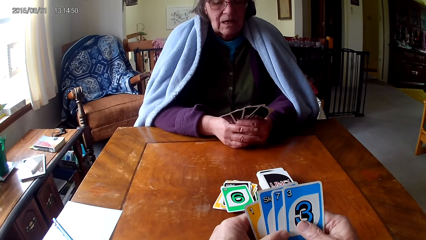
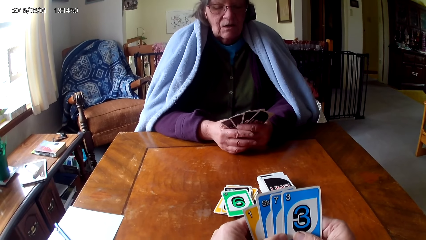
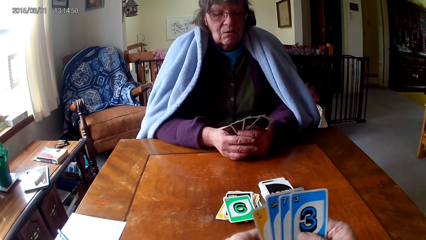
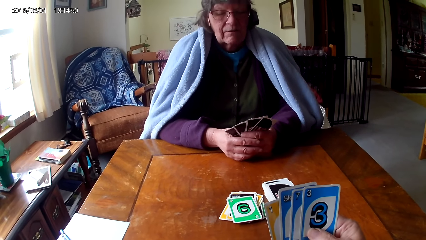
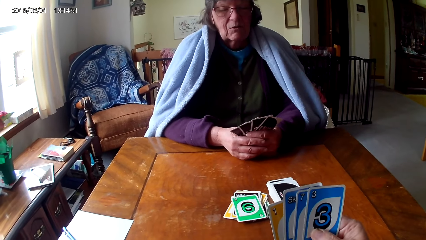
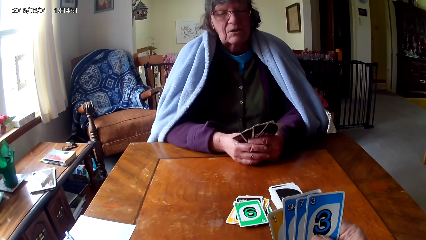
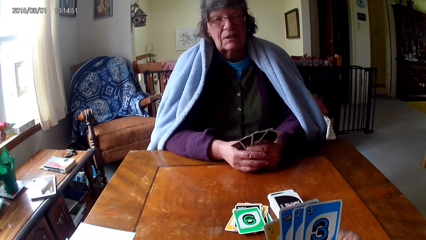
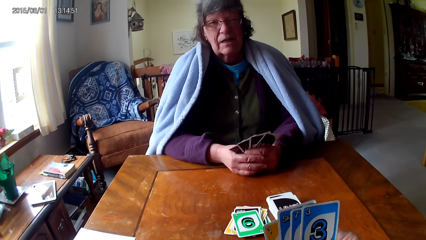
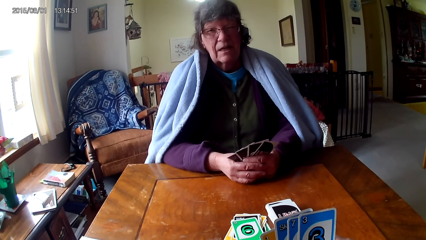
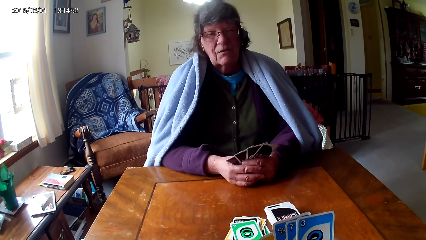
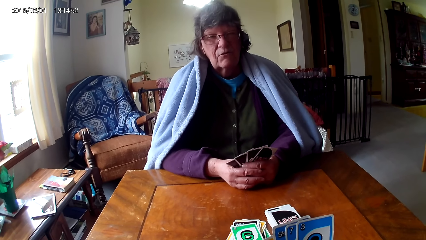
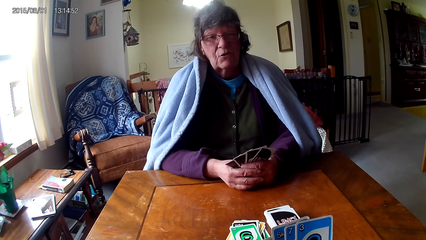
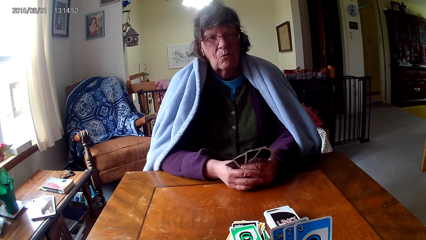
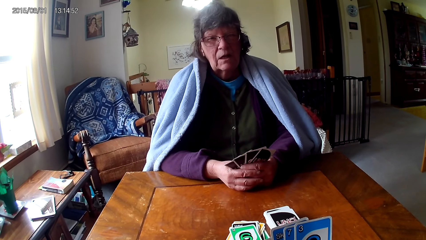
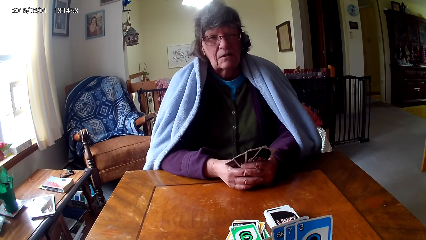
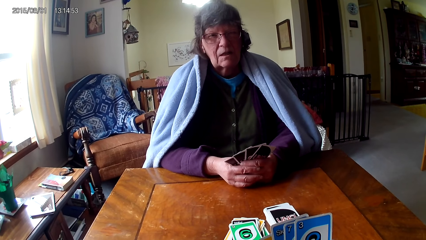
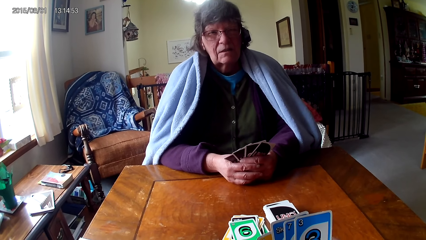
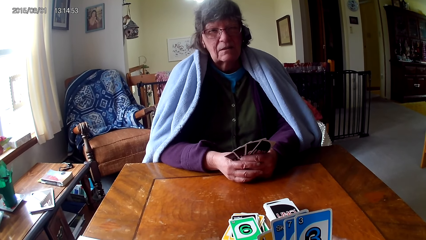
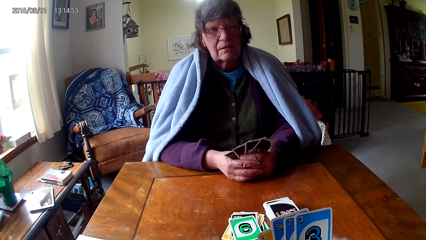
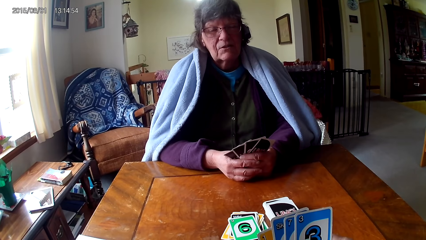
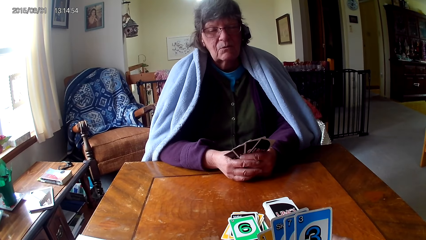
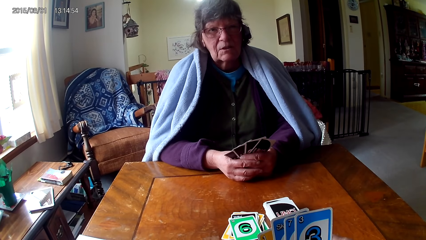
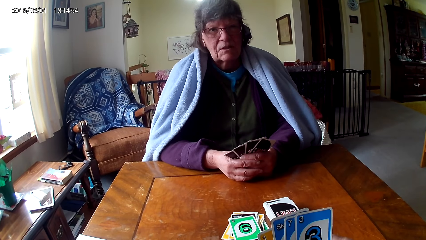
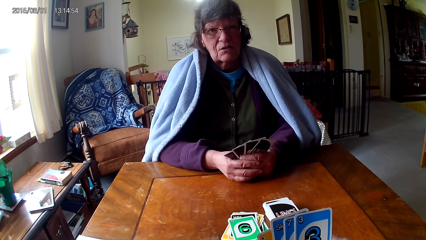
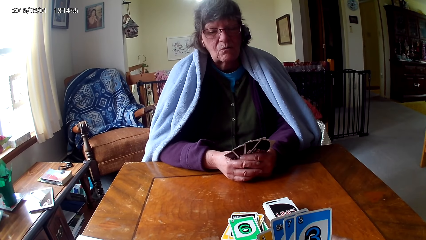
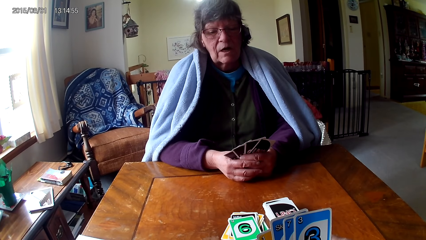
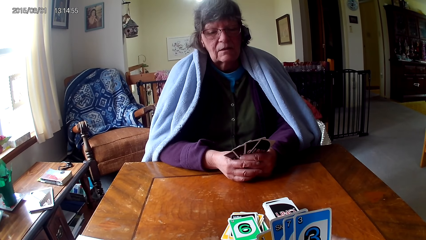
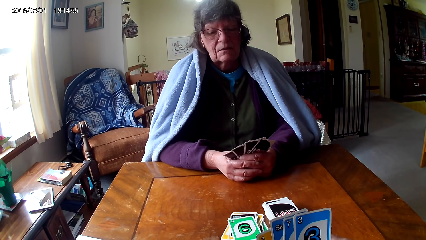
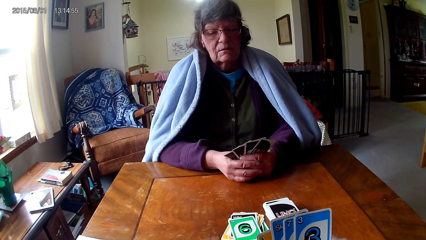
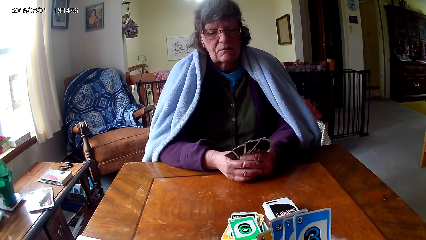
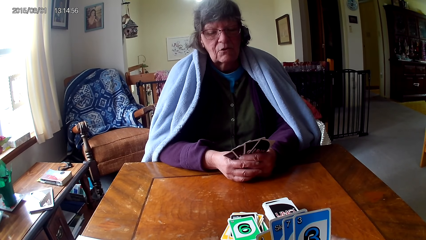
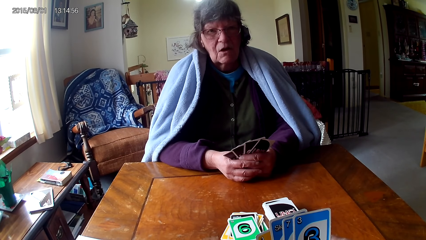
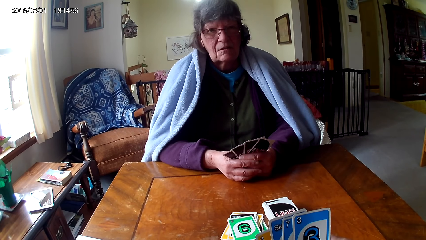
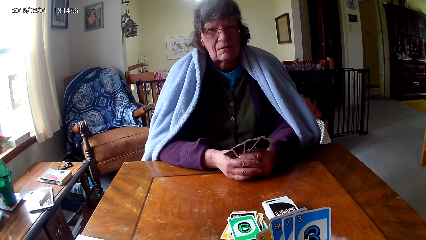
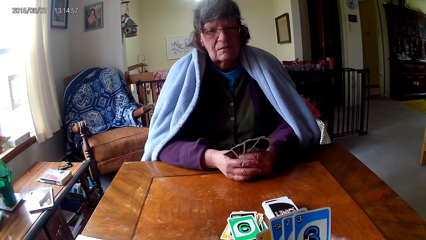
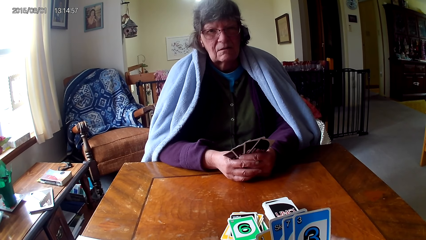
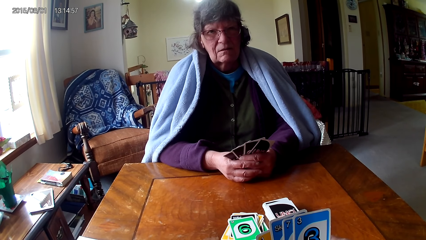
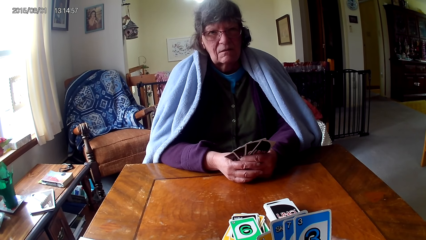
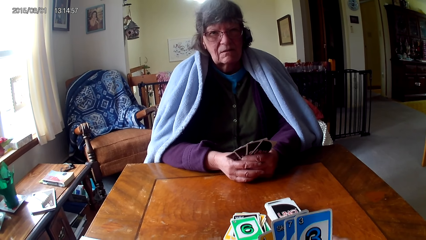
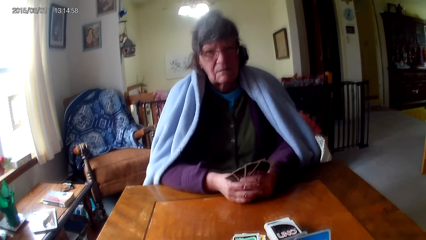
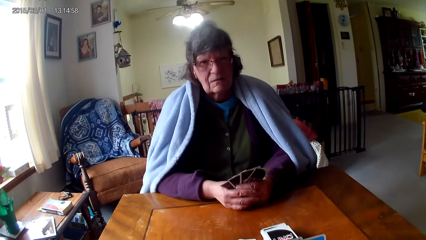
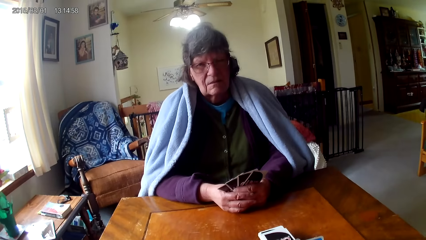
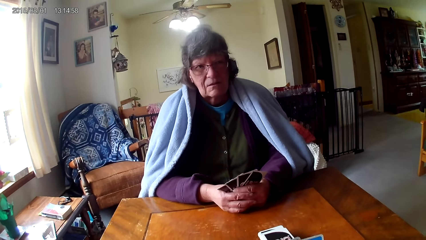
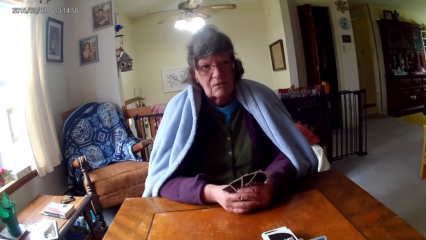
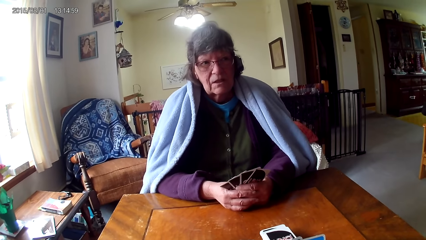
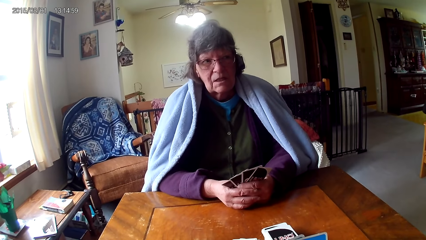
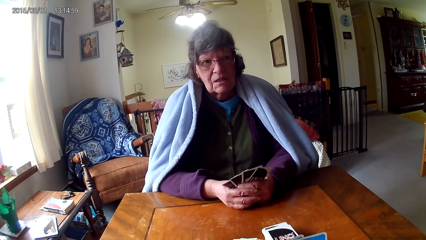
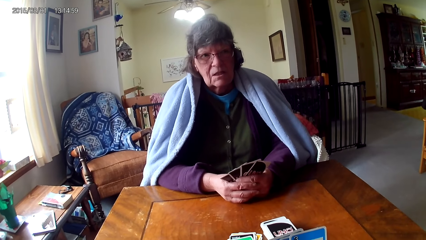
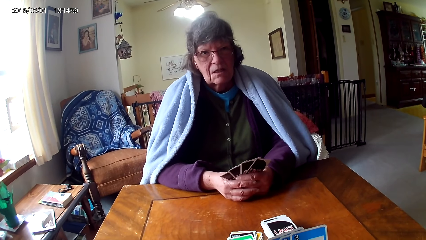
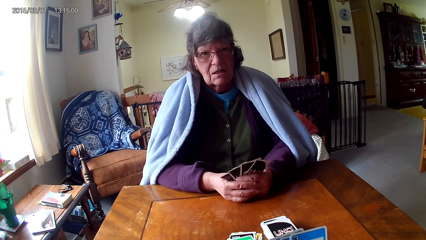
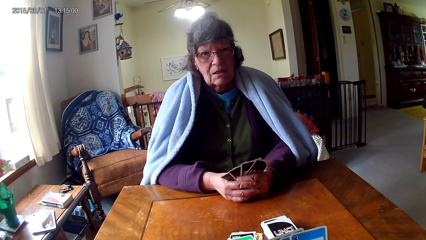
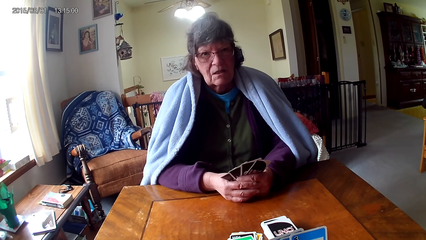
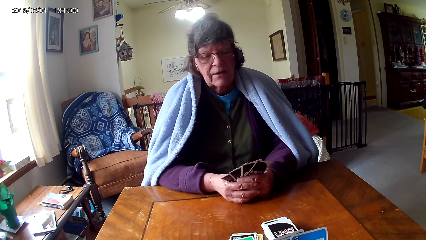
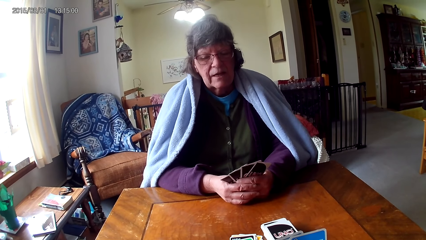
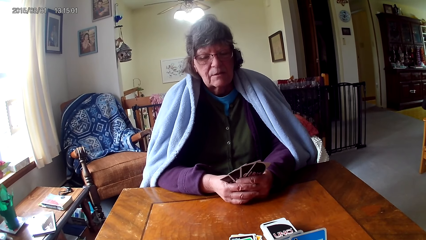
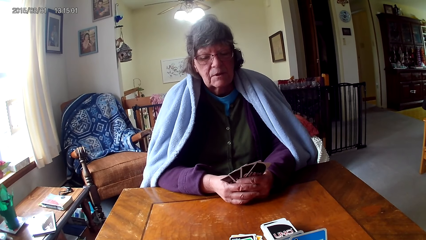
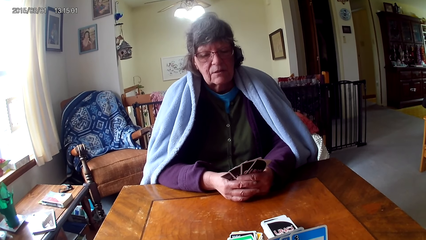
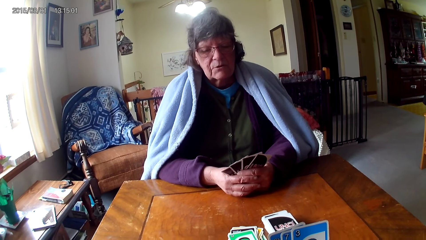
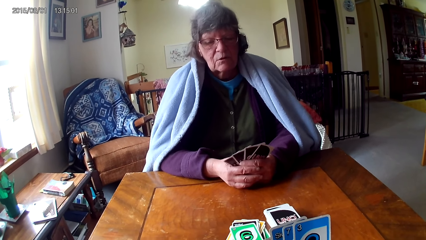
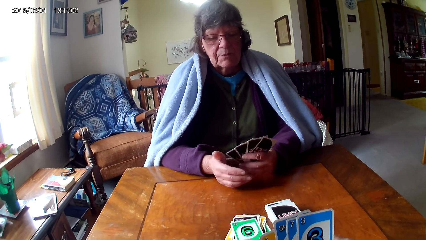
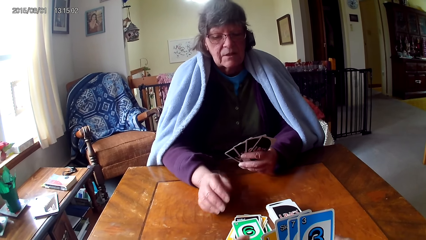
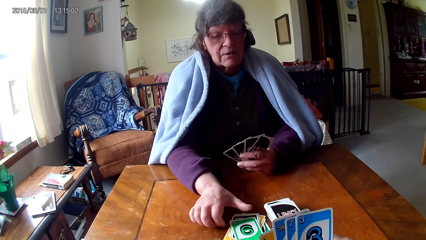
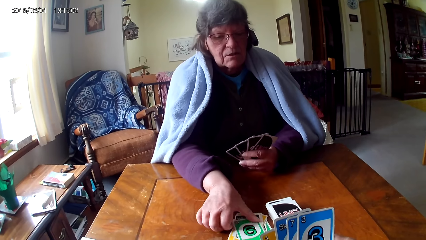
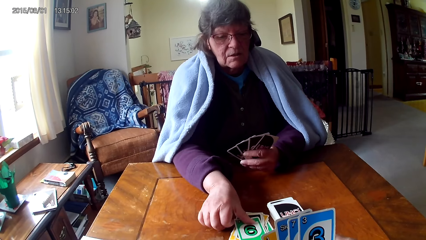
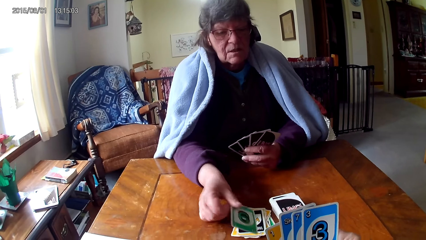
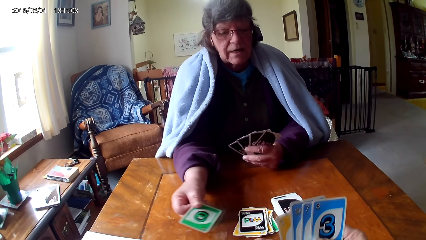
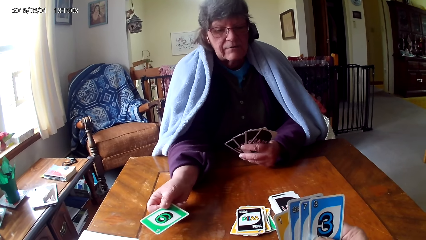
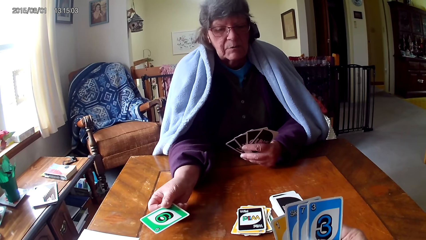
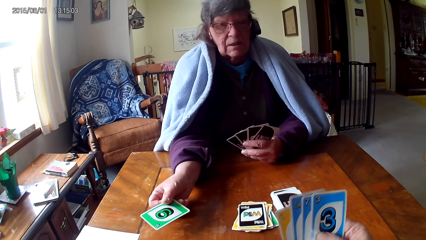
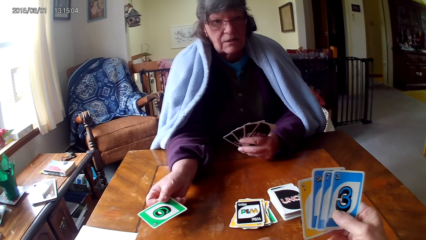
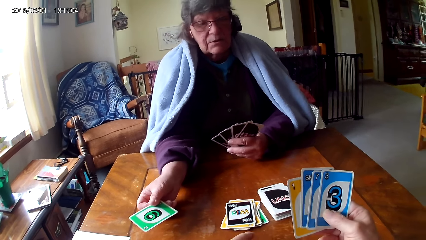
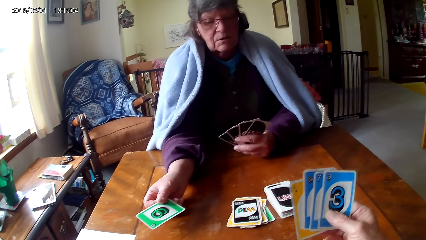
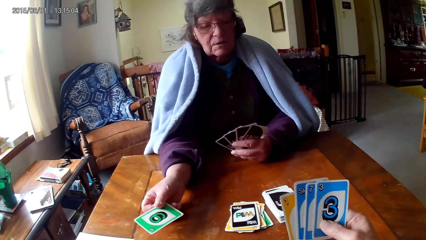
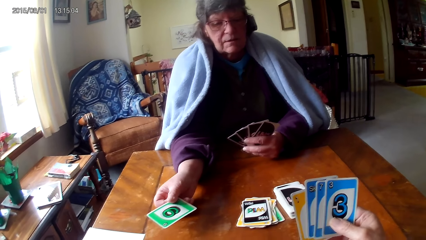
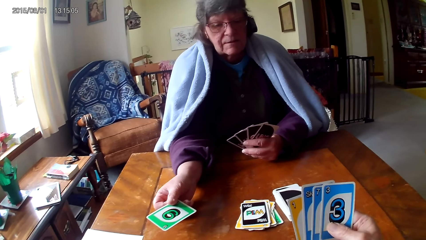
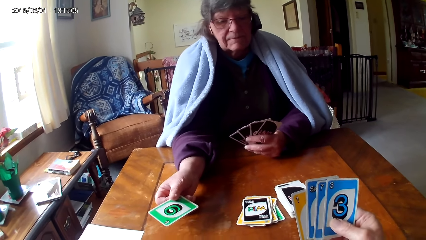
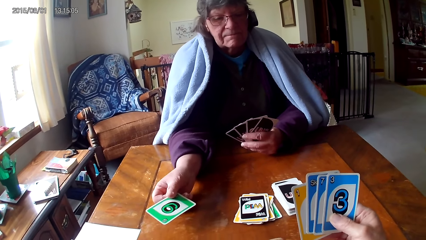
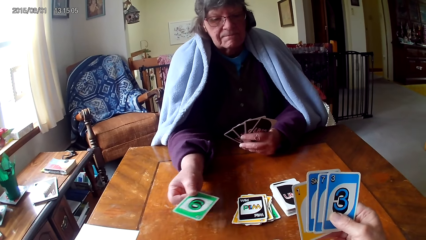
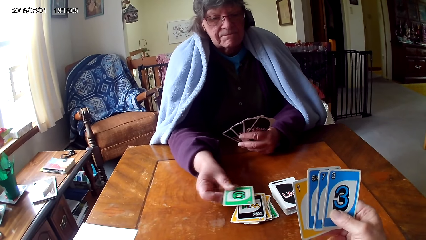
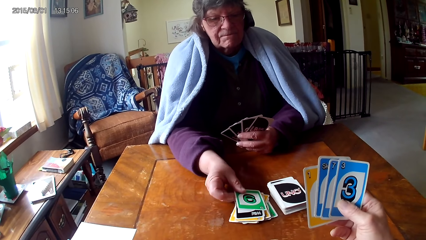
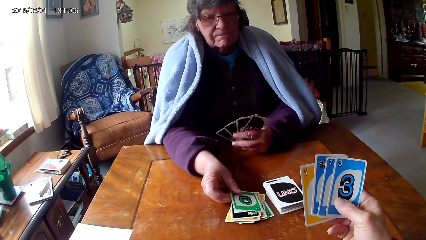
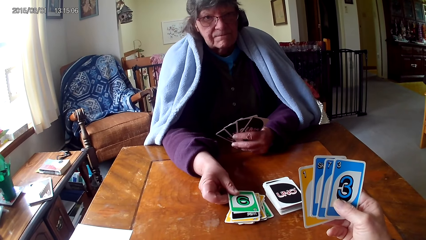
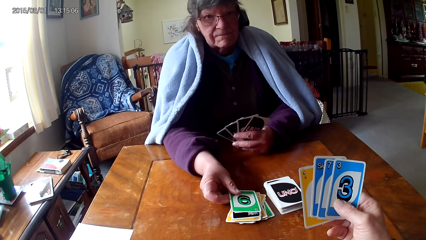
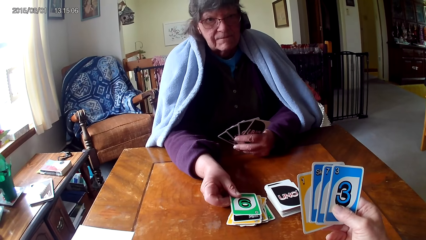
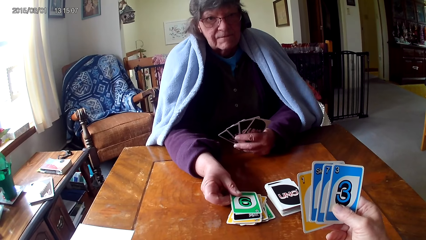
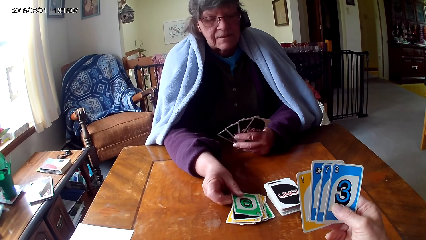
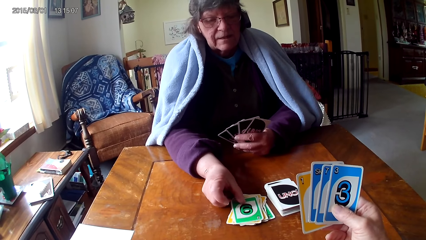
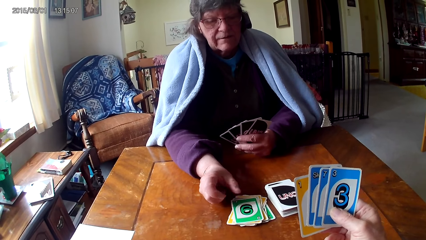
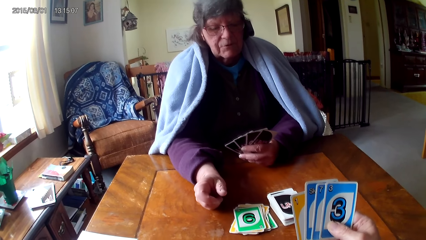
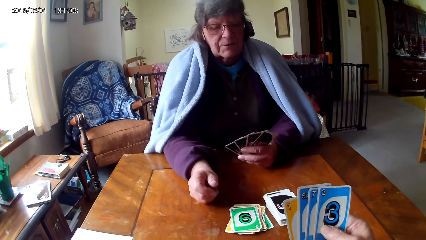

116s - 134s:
The camera wearer pulls his hand off the card. A man talks to the camera wearer. The camera wearer talks to the man. The man picks up a card. The camera wearer checks the cards. The man puts the card on a card on the table.
